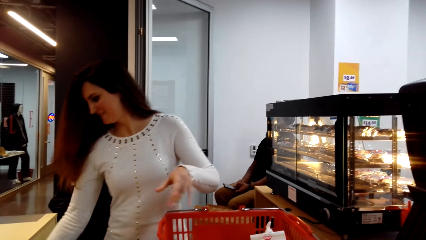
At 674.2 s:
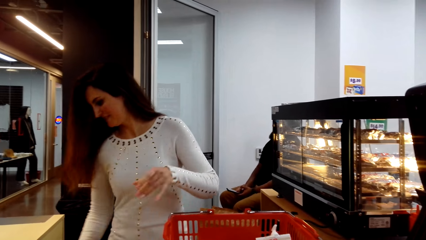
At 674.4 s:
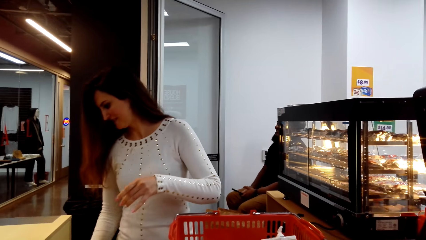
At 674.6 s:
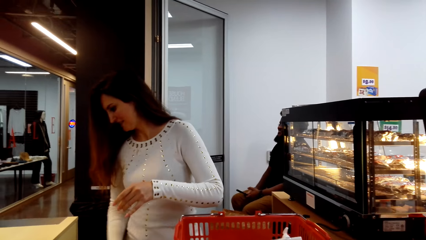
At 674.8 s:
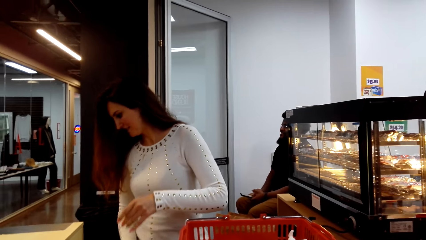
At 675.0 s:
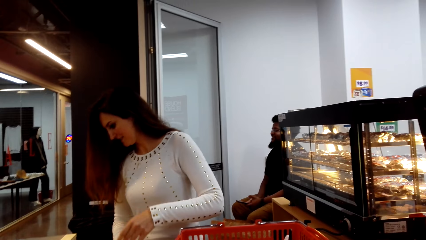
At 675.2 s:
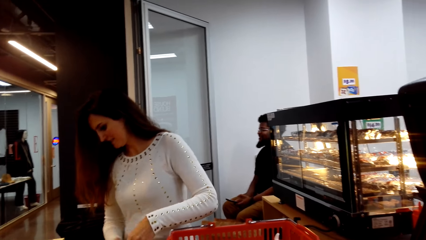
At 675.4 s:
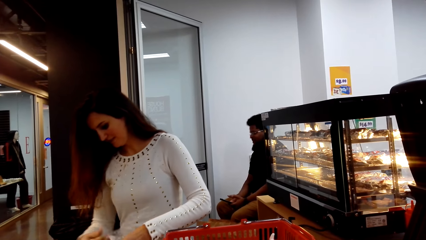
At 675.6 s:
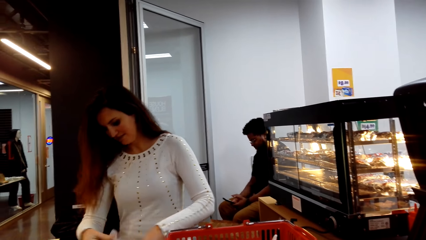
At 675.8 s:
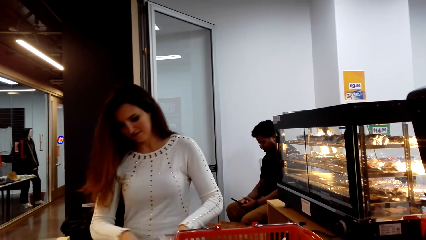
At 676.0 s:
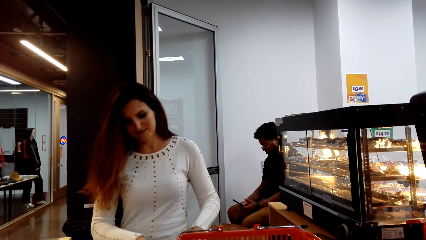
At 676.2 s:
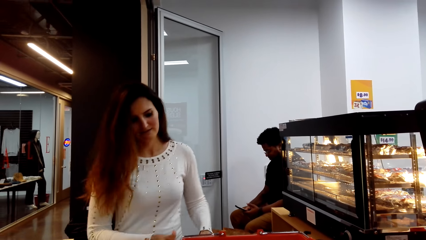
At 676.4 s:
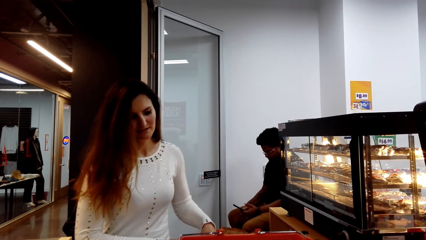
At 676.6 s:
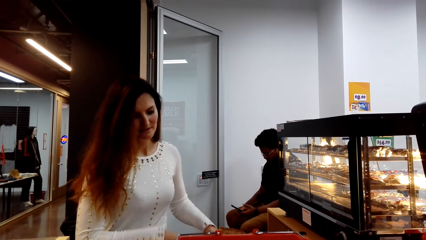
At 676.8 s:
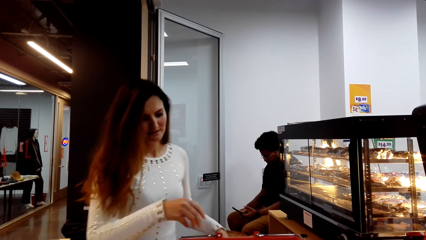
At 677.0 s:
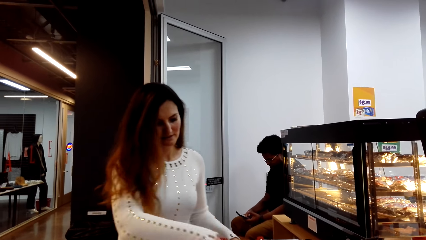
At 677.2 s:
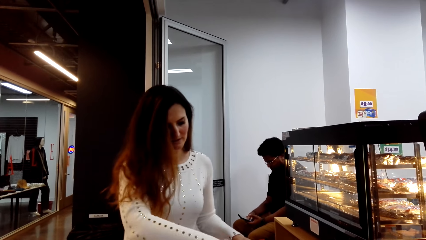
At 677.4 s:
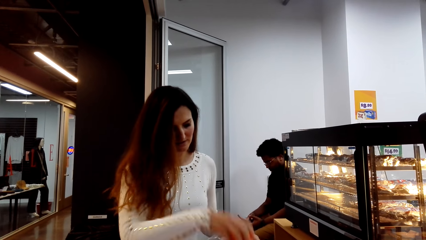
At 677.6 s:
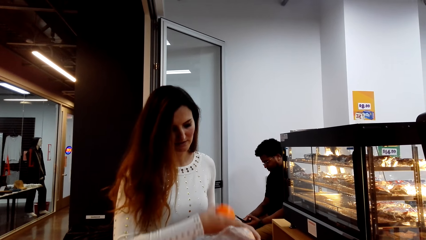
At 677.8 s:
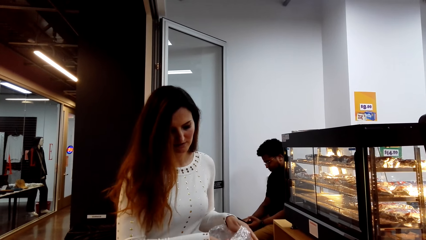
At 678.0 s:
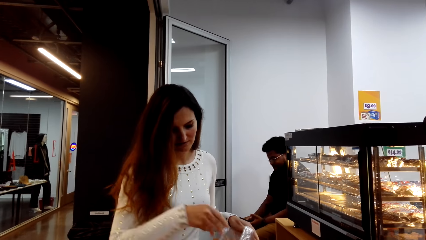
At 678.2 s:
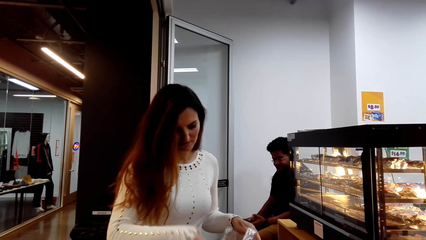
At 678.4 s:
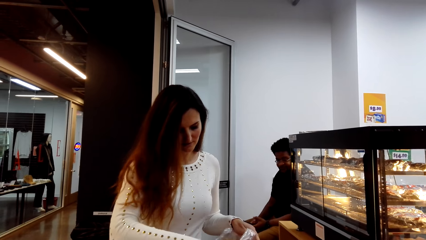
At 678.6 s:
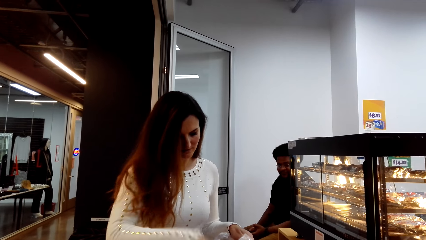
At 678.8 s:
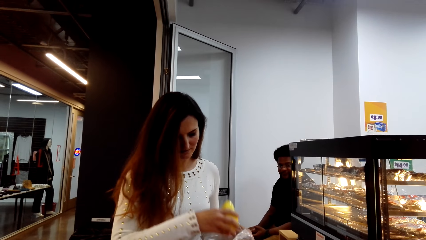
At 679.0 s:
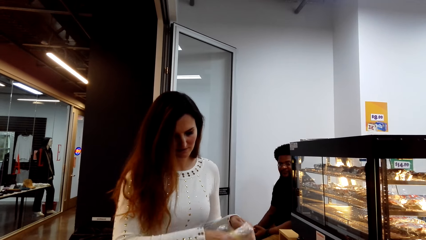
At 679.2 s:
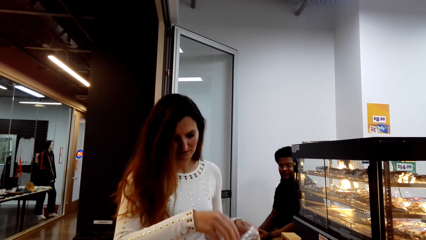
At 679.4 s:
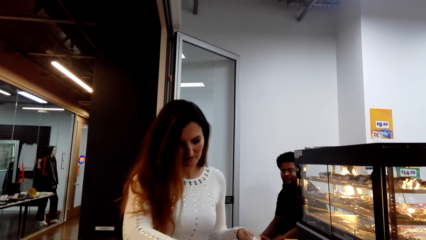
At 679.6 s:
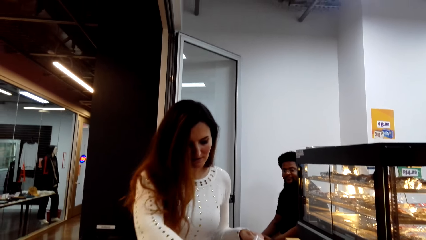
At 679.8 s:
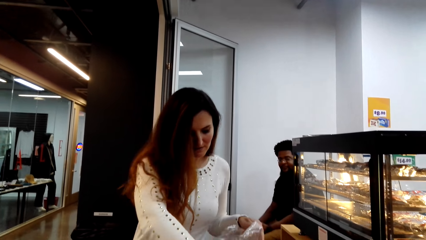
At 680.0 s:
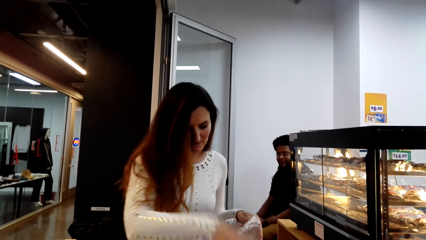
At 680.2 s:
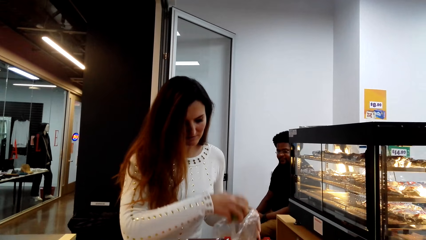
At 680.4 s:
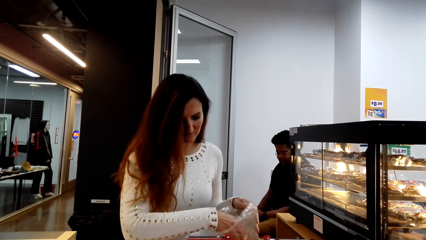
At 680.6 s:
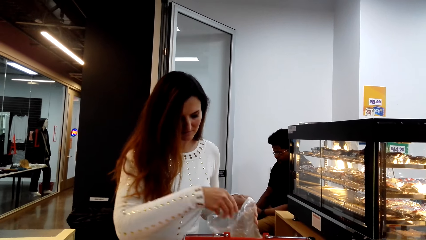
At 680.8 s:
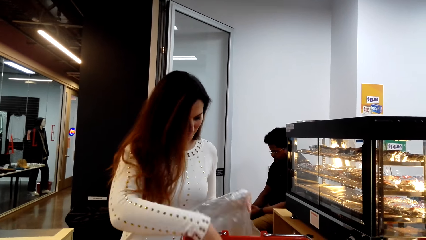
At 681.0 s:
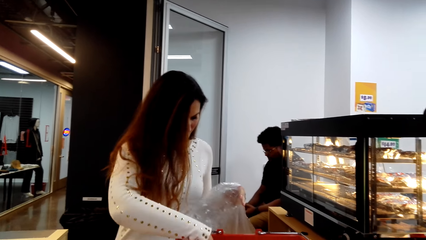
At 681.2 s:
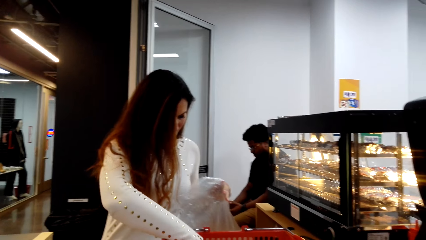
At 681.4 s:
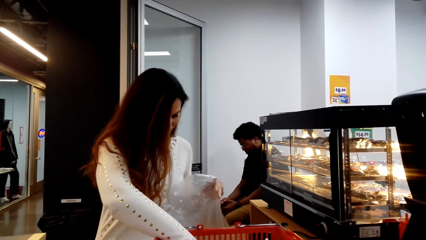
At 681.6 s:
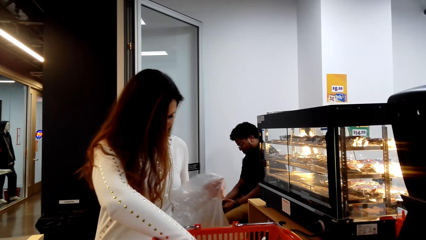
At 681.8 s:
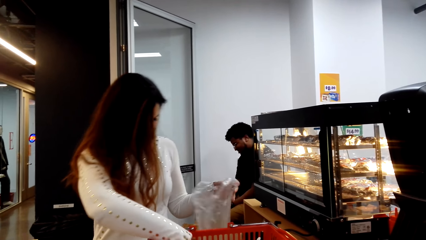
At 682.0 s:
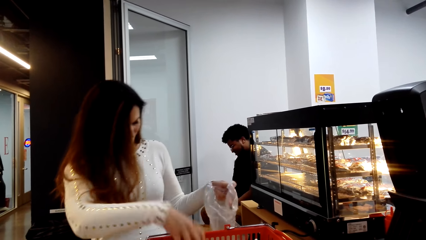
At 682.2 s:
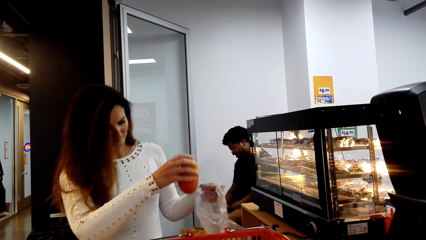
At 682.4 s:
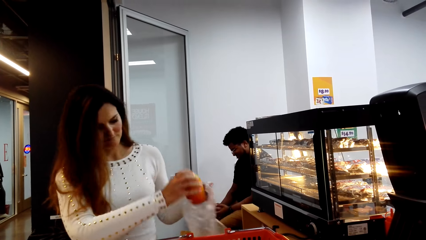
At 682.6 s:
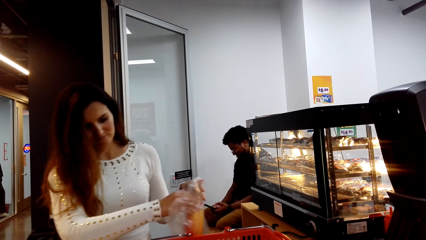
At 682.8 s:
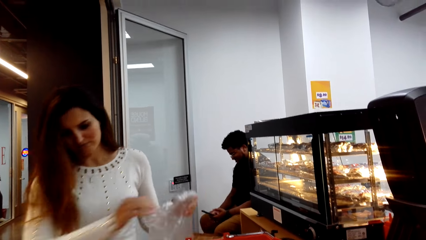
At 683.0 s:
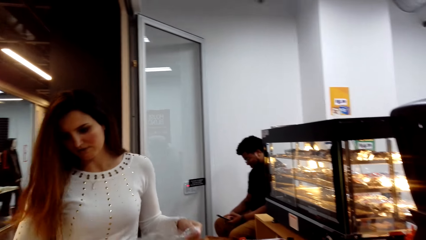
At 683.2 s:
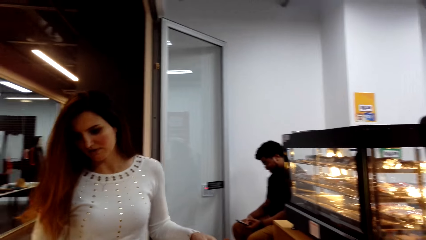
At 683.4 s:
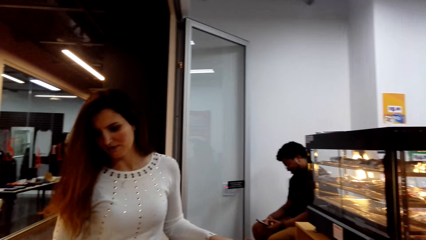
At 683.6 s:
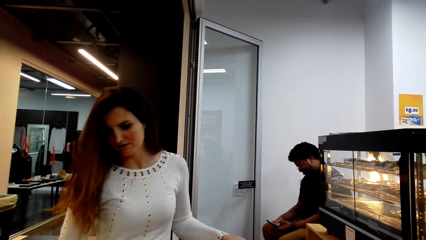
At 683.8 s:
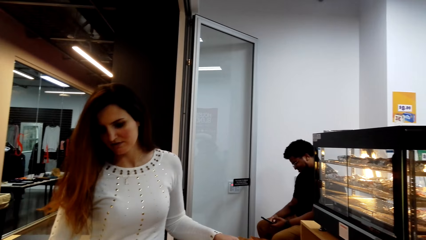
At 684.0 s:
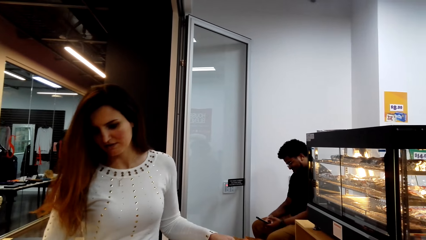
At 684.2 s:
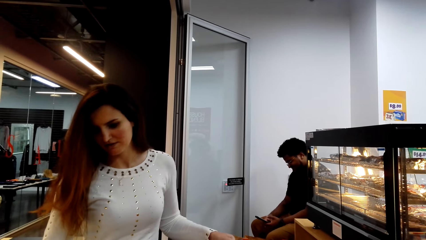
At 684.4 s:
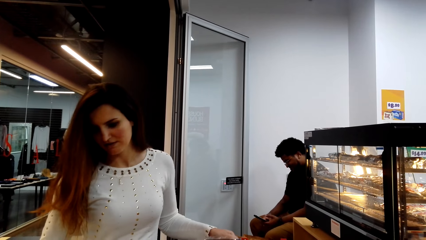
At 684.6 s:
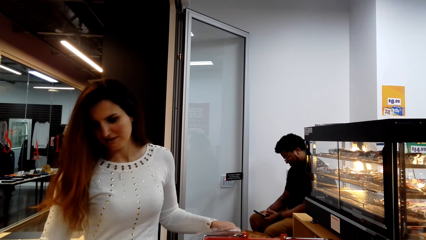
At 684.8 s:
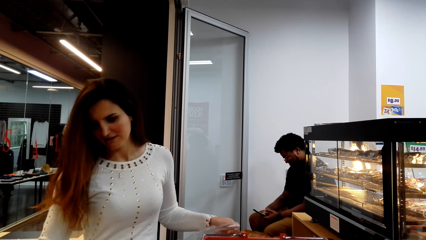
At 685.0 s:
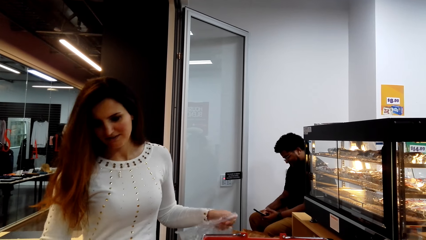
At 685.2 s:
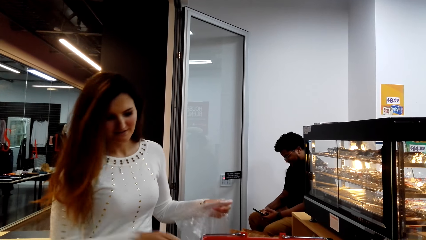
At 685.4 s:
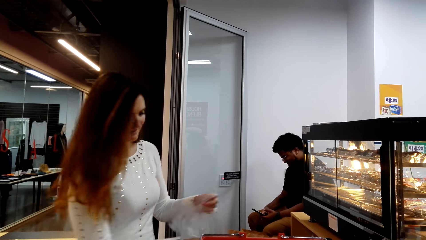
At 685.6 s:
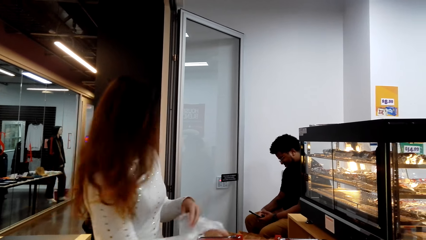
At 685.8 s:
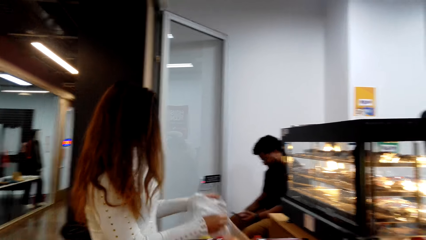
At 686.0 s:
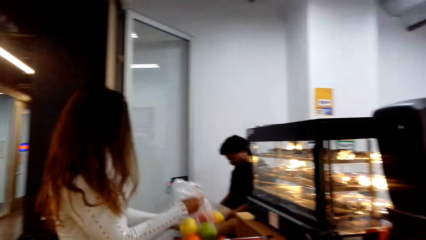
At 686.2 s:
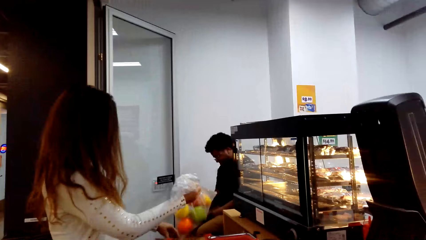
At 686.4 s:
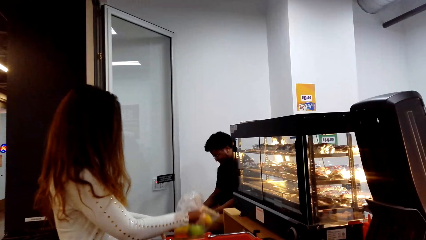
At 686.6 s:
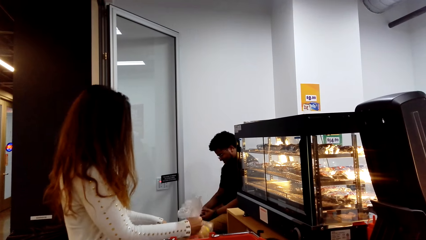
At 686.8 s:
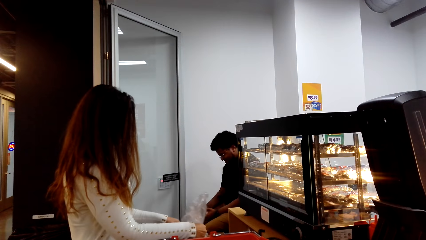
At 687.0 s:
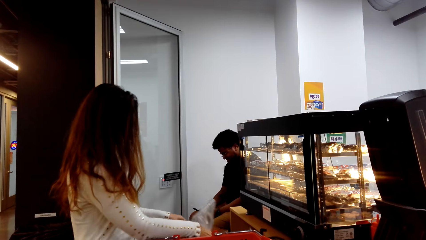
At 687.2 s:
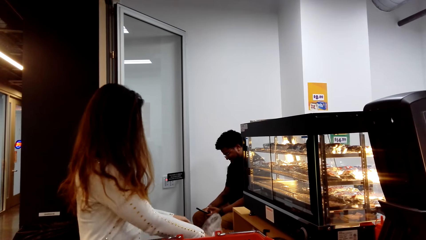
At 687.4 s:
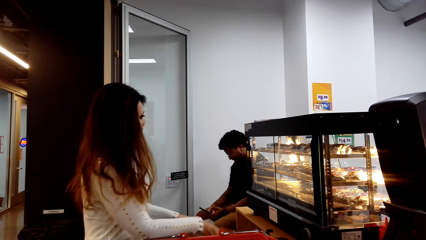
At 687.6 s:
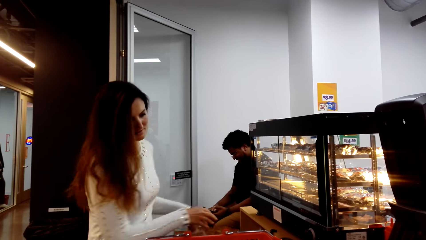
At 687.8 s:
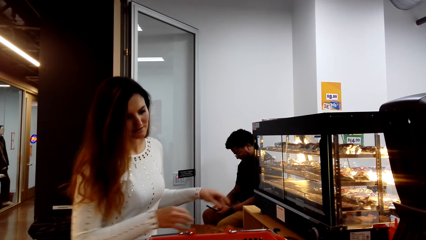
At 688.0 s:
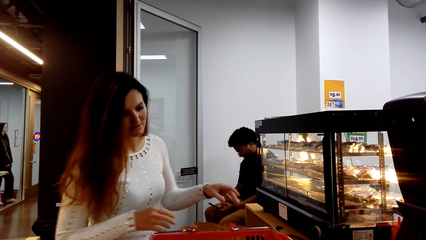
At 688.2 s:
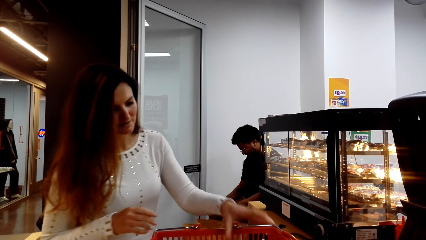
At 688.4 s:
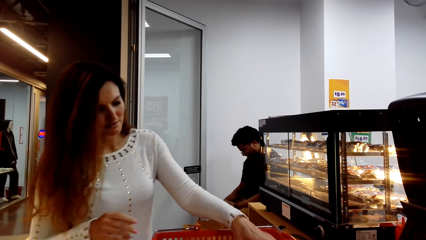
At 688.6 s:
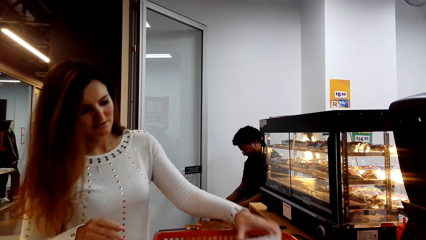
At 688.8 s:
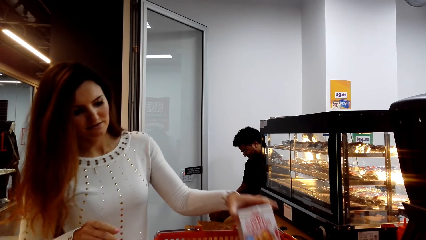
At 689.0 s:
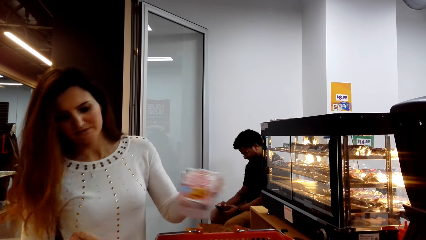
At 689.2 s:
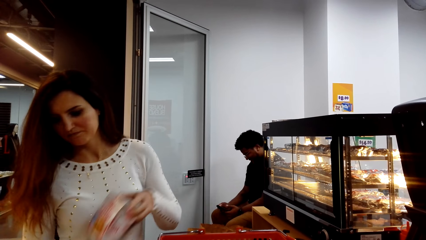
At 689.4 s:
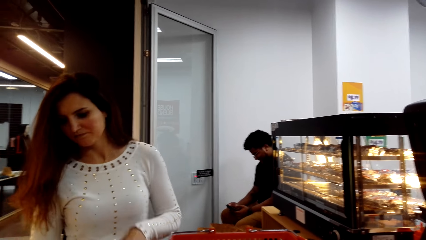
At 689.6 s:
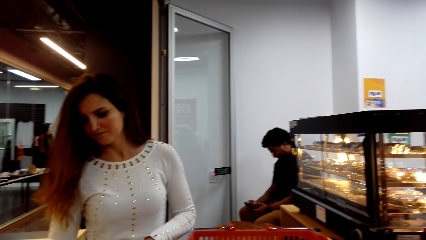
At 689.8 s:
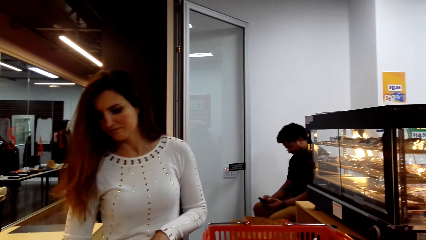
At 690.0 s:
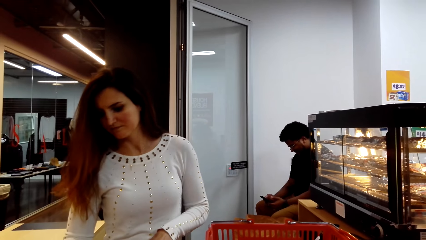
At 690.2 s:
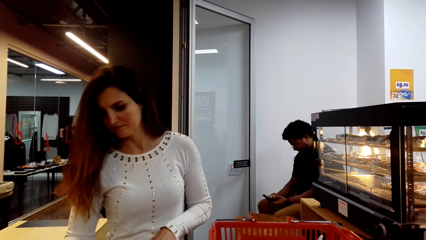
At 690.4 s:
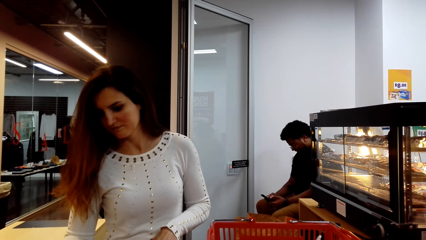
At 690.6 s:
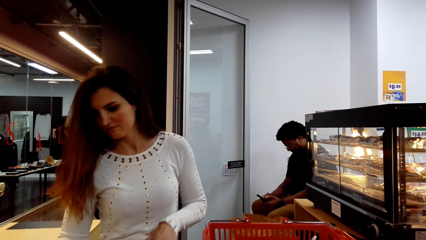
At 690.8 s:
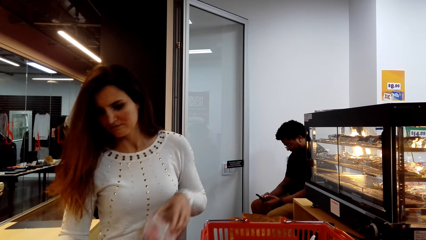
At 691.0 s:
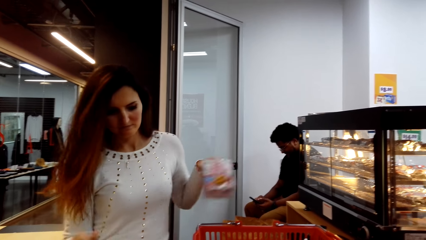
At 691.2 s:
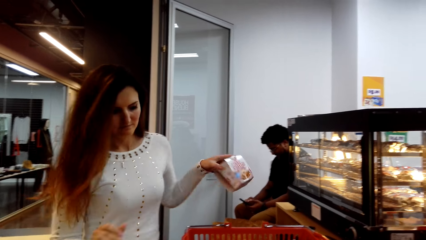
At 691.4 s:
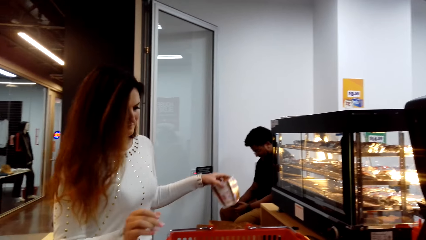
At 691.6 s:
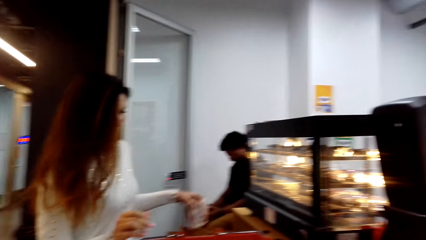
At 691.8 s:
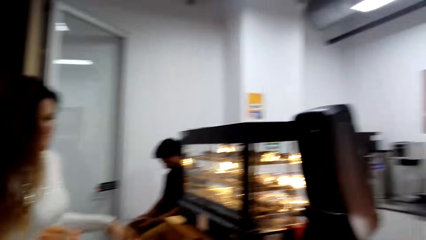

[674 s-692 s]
The woman picks a polythene bag. She picks a fruit from the shopping basket and puts the fruit in the polythene bag. She picks a fruit from the shopping basket and puts the fruit in the polythene bag. She picks a fruit from the shopping basket and puts the fruit in the polythene bag. She picks a fruit from the shopping basket and puts the fruit in the polythene bag. She bills the fruits. She puts the polythene bag in the paper bag. She picks a packet from the shopping basket and bills the item.
